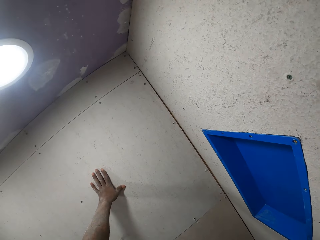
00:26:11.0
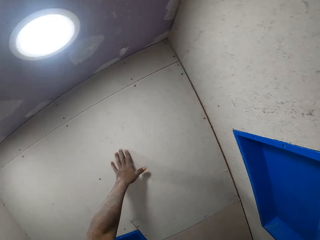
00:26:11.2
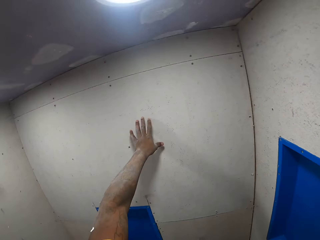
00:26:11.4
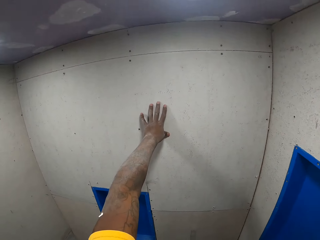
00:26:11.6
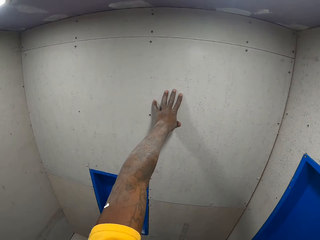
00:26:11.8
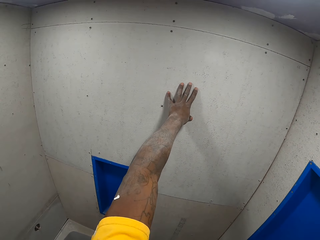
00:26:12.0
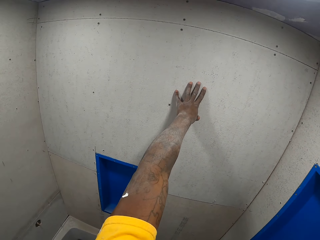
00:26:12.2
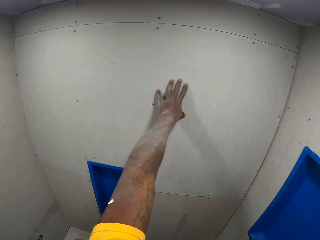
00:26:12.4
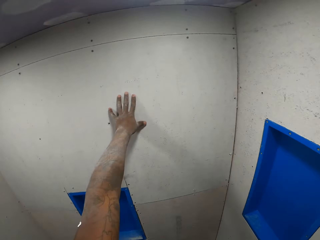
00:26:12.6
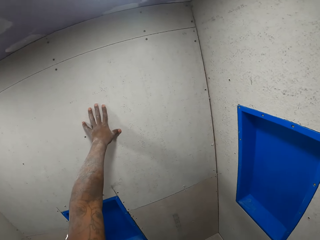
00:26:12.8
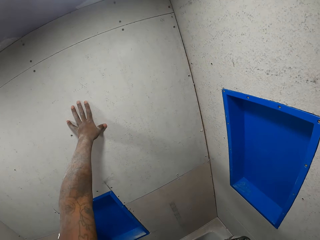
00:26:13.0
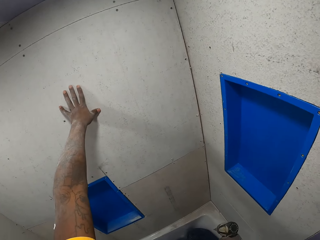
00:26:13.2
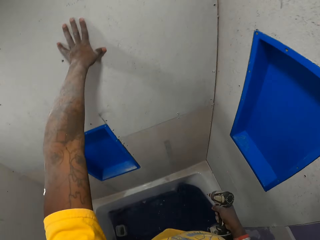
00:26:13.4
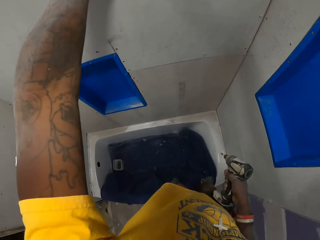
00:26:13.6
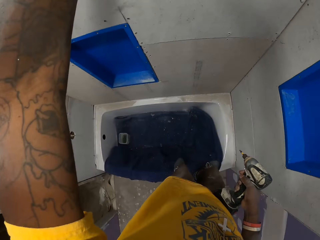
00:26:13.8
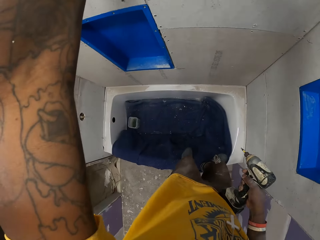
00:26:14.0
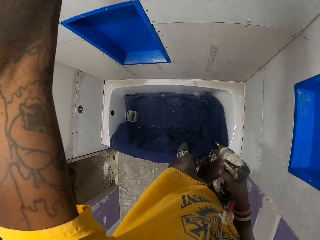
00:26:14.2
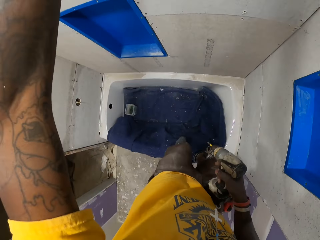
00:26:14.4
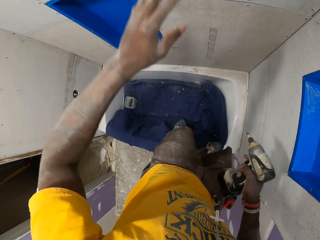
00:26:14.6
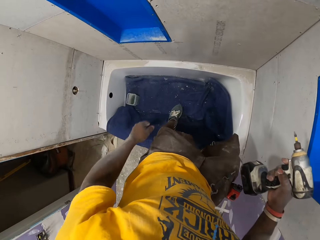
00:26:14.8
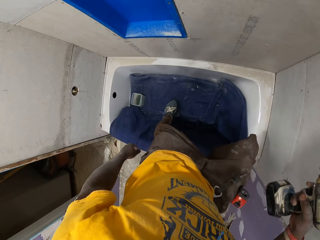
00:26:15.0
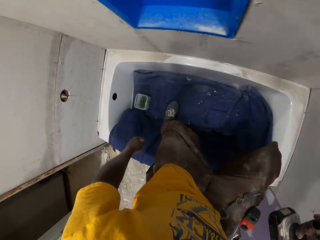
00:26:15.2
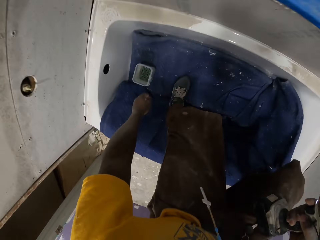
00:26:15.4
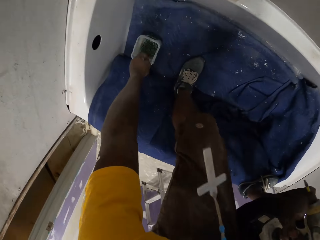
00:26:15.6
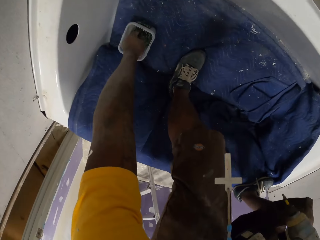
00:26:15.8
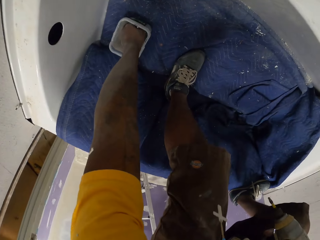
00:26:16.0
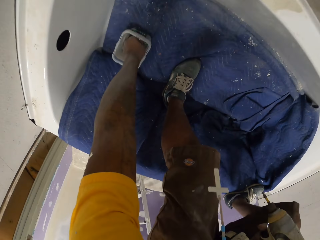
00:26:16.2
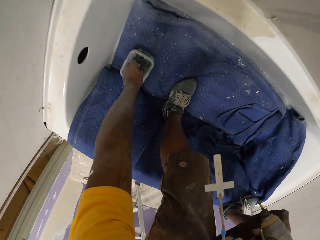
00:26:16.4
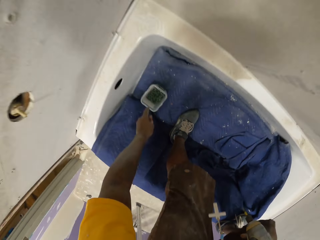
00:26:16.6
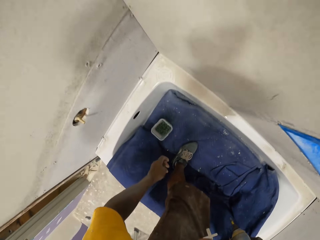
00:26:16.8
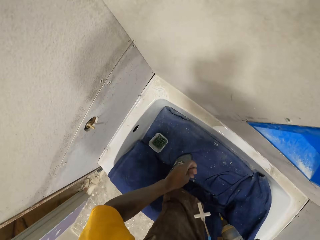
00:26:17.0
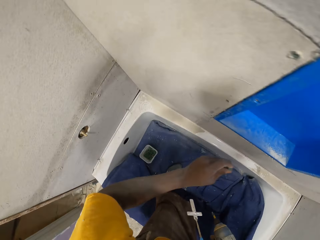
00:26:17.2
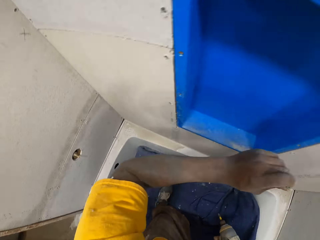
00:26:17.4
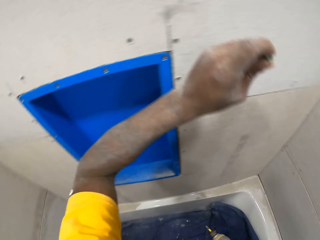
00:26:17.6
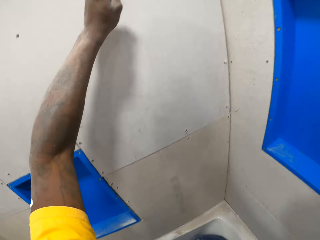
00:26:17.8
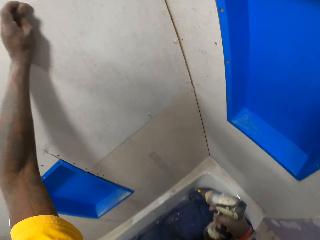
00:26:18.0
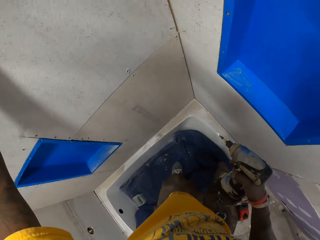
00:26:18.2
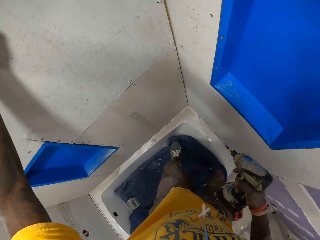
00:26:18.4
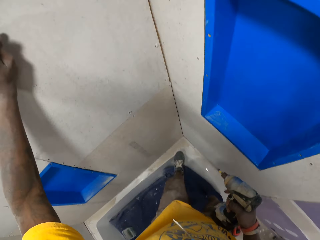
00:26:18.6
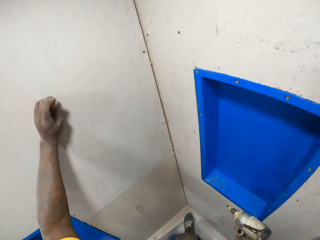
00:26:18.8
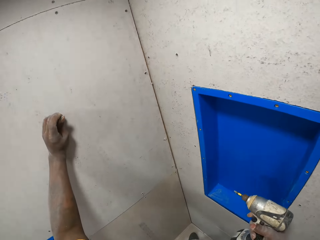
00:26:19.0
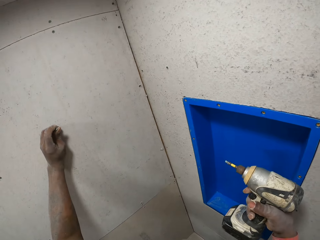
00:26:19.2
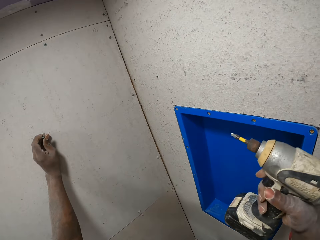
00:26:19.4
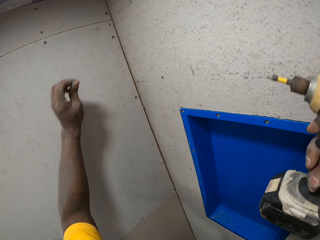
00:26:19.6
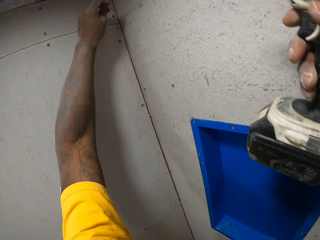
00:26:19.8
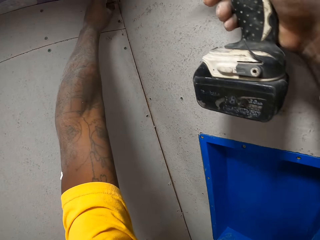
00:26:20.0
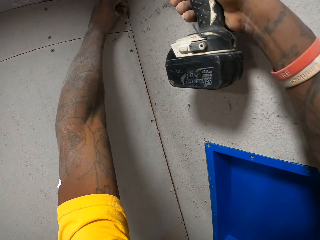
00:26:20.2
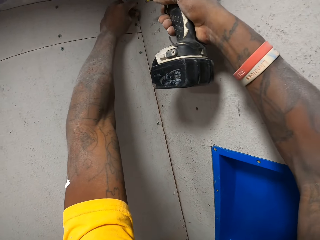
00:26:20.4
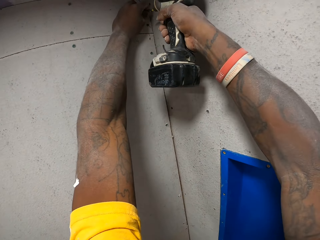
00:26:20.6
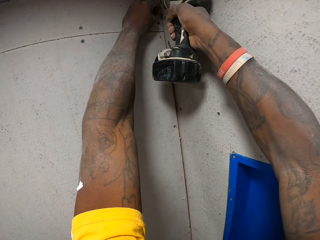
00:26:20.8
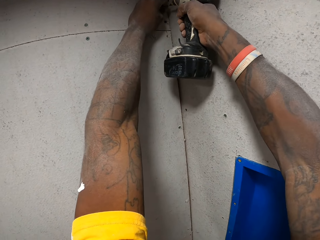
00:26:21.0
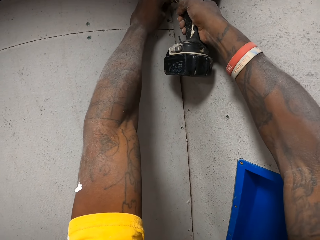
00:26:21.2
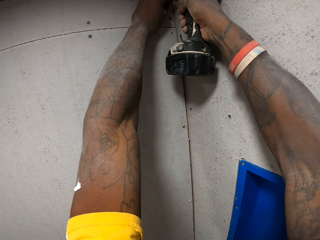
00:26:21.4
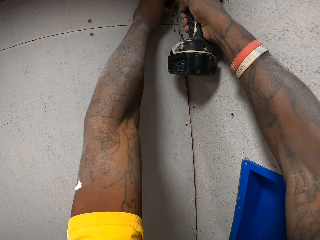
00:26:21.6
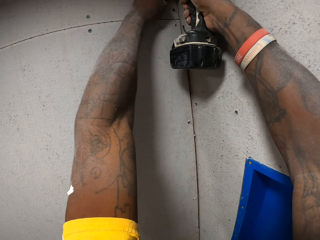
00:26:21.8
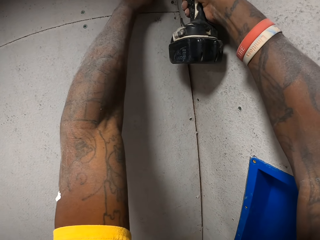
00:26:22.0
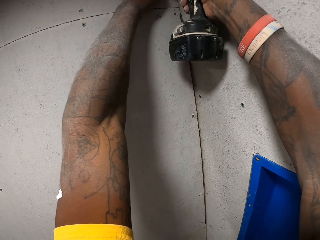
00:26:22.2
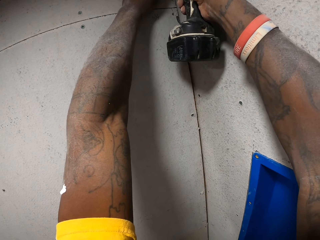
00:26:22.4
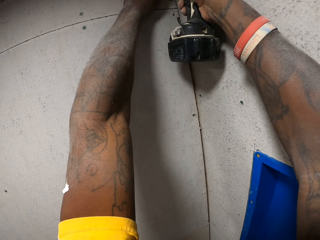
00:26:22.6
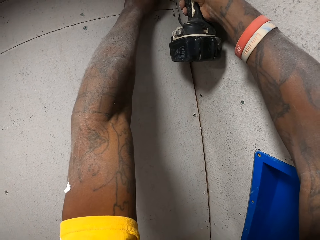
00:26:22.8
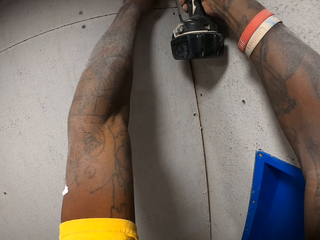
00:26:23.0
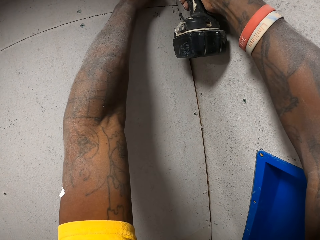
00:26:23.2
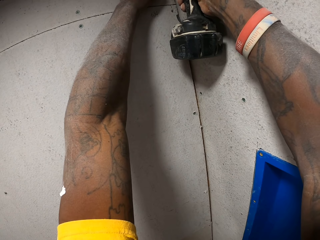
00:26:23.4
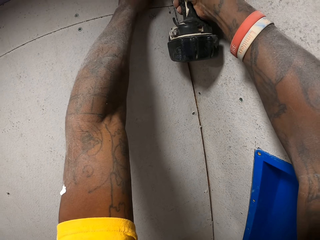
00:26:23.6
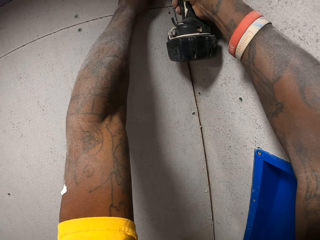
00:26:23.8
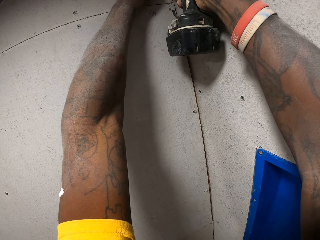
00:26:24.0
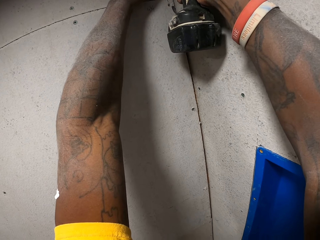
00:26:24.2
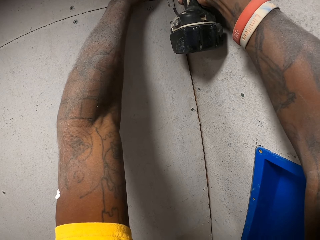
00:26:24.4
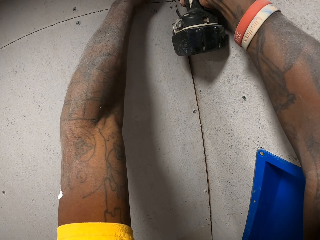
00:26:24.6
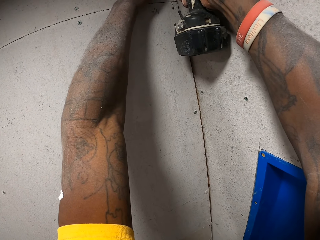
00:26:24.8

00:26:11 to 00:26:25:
The camera wearer steps down into the bathtub with his left leg. He picks screws from the container in the bathtub with his left hand. He puts his left leg on the edge of the bathtub. He inserts the screws in his left hand into the slate sheet on the wall with the hand drill.

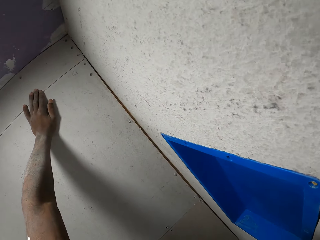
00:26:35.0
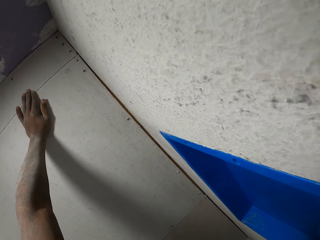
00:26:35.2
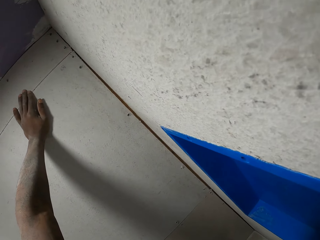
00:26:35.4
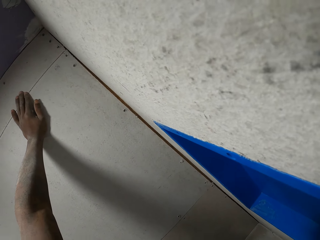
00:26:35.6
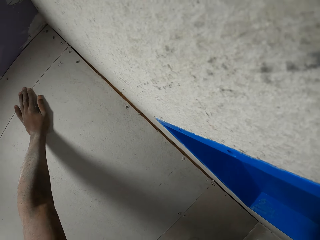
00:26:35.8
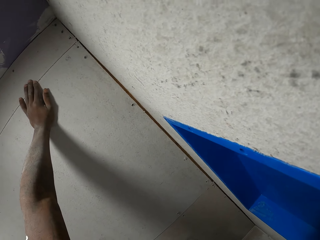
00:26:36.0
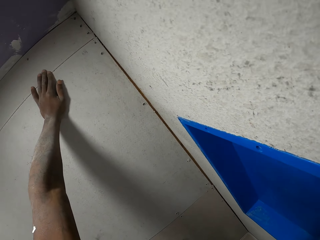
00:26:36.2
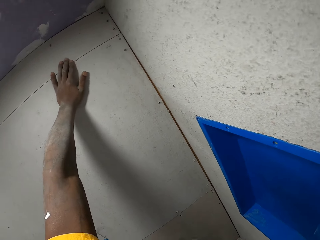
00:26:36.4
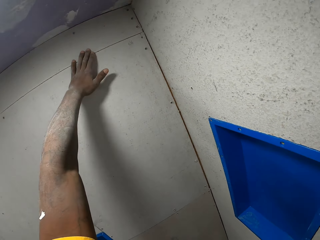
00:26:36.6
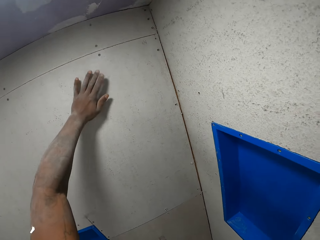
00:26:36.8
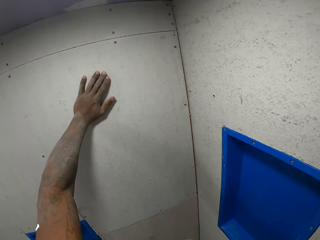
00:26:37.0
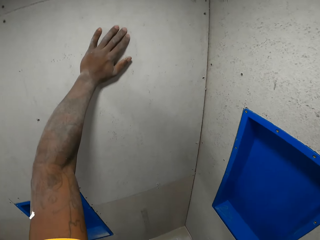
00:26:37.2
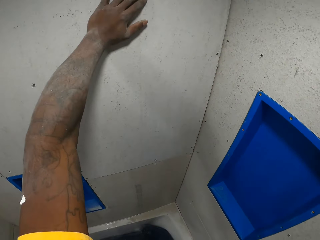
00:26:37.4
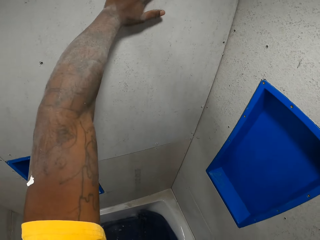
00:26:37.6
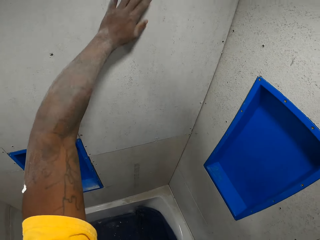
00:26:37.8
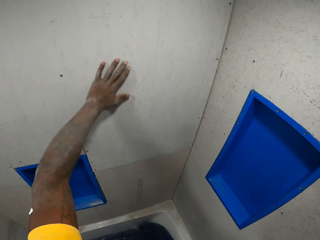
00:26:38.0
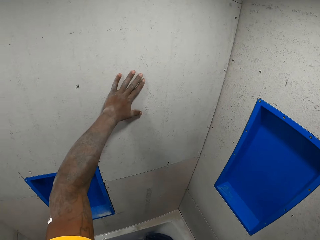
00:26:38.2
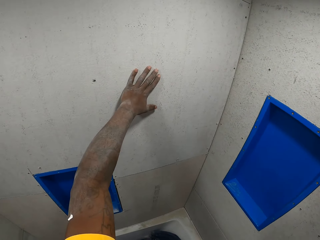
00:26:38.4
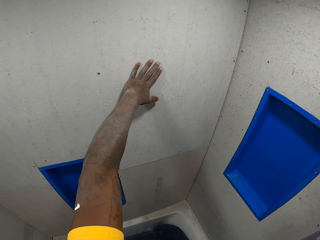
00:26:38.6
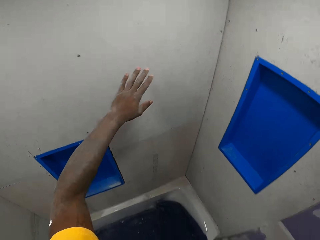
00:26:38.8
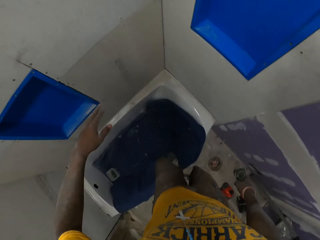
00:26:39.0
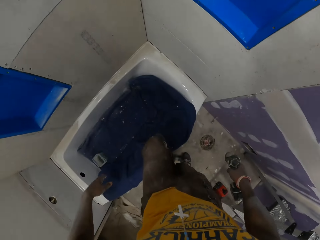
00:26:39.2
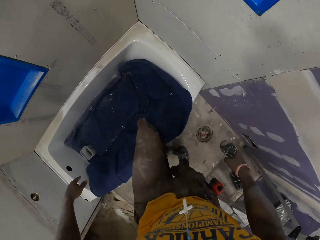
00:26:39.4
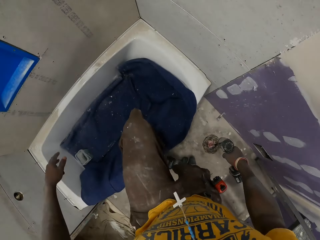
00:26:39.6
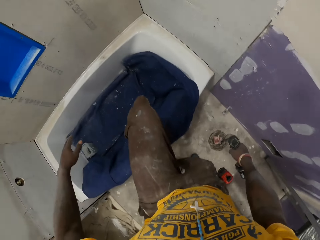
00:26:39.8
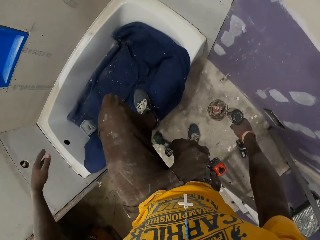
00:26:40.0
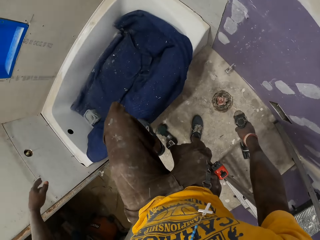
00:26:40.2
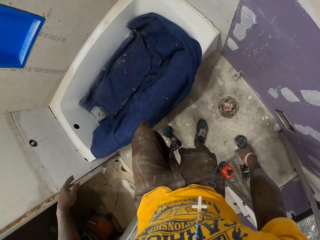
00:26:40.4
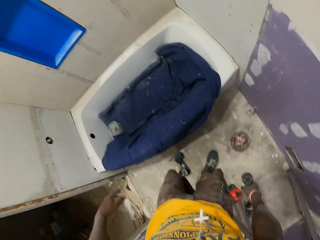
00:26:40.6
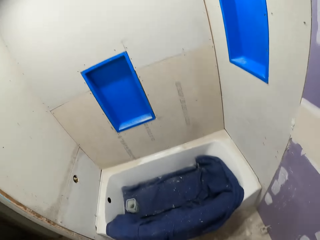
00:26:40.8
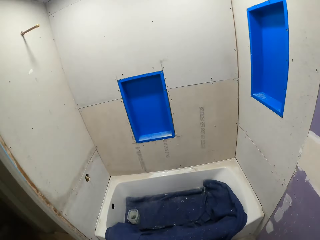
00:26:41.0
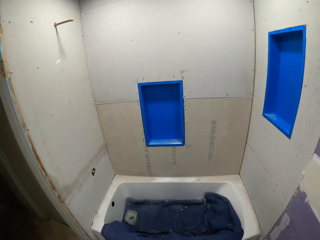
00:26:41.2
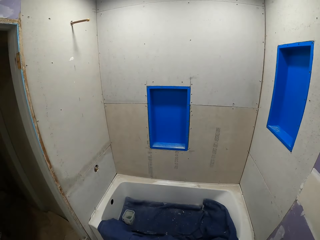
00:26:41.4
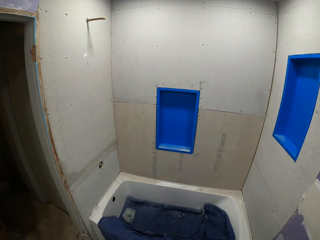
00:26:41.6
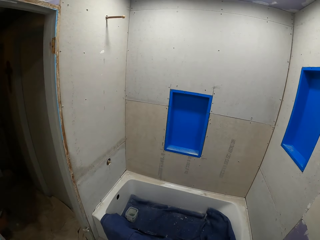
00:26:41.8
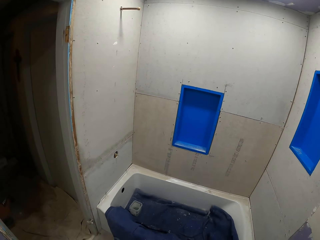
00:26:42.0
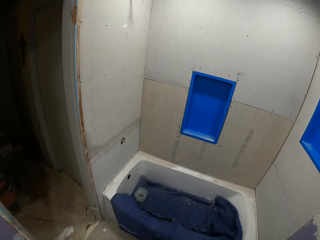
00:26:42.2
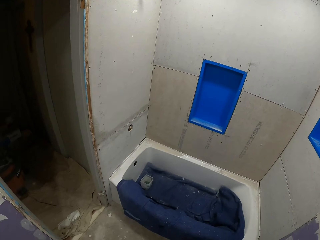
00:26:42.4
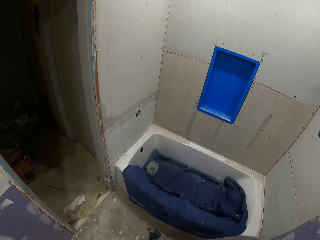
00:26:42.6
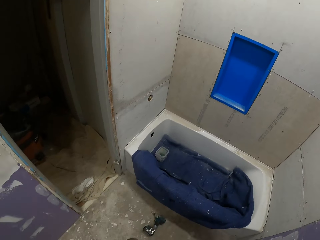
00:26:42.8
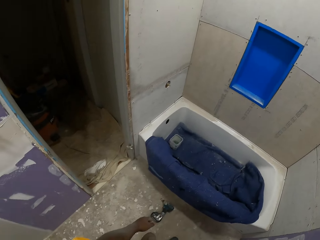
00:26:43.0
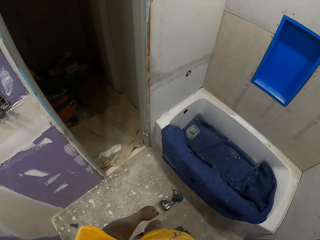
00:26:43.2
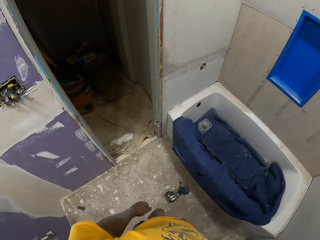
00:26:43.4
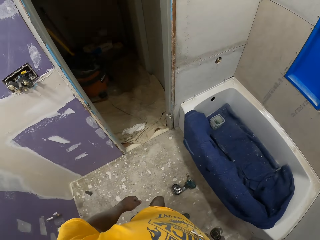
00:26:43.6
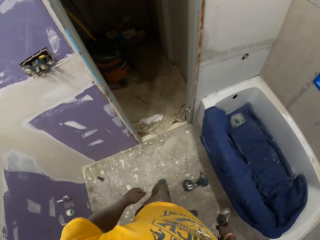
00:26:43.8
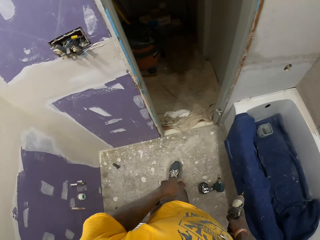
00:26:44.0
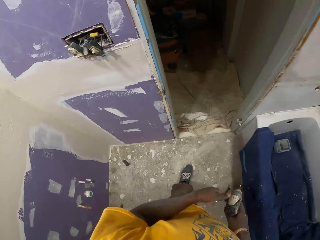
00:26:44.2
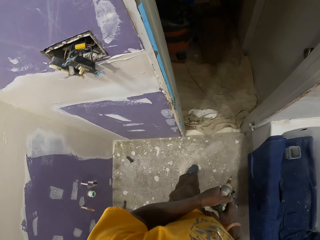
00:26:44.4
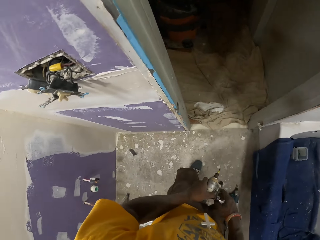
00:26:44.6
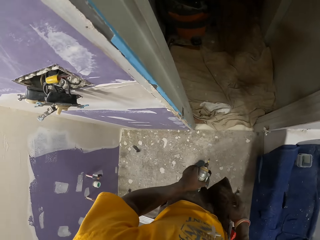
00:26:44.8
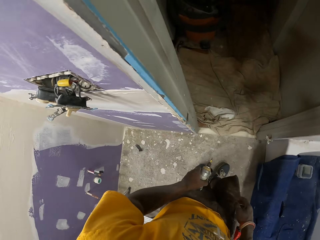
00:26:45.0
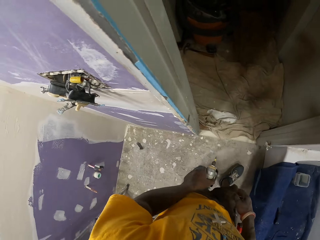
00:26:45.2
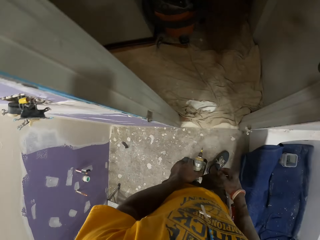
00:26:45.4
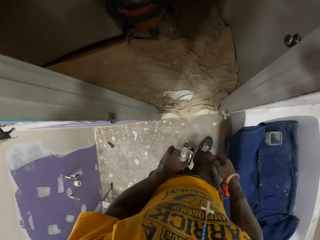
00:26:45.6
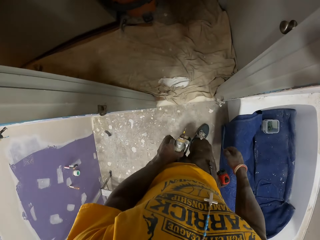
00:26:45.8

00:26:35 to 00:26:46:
The camera wearer stares around. He steps down from the bathtub onto a floor. He walks around and stares around. He passes the hand drill from his right hand to his left hand.
